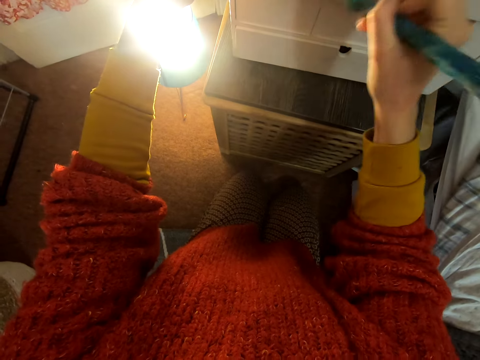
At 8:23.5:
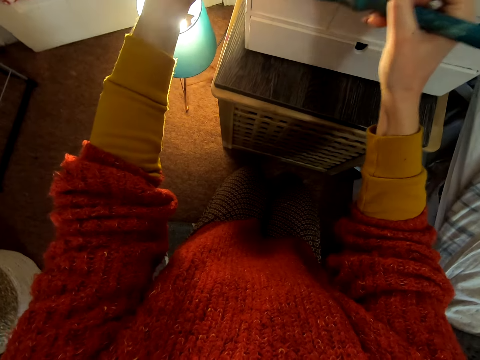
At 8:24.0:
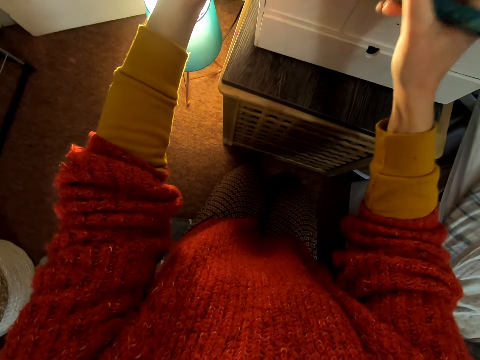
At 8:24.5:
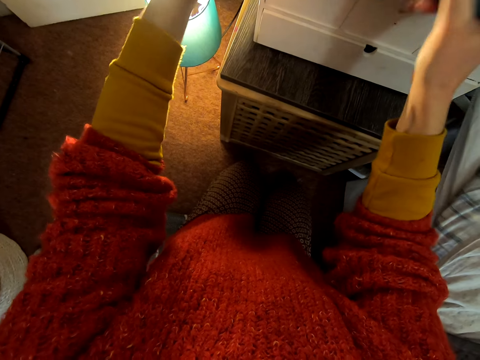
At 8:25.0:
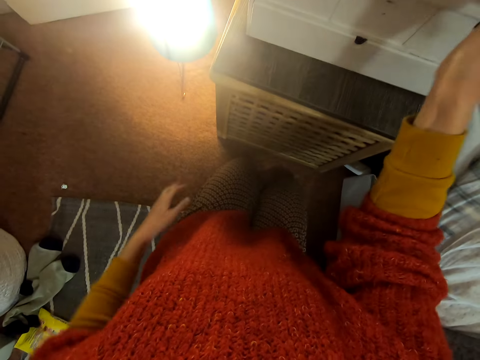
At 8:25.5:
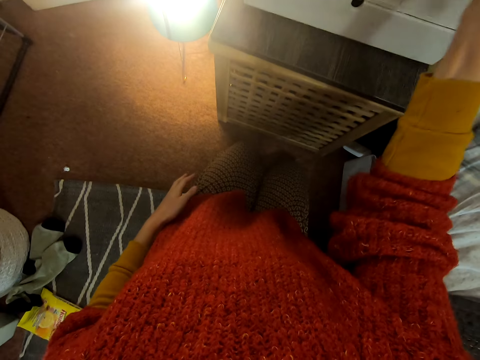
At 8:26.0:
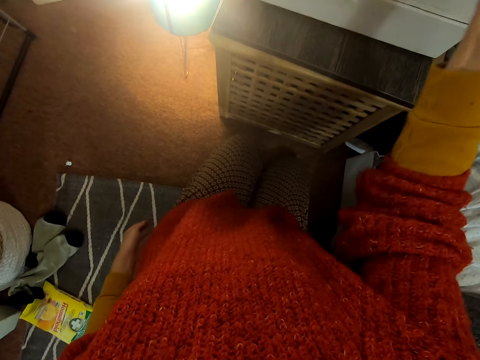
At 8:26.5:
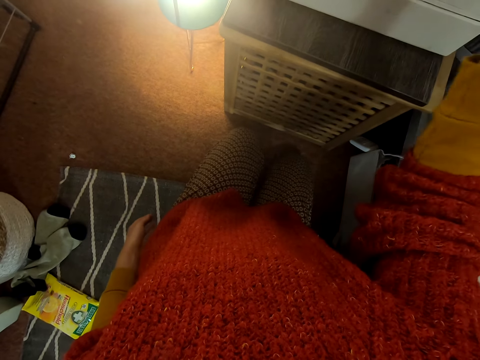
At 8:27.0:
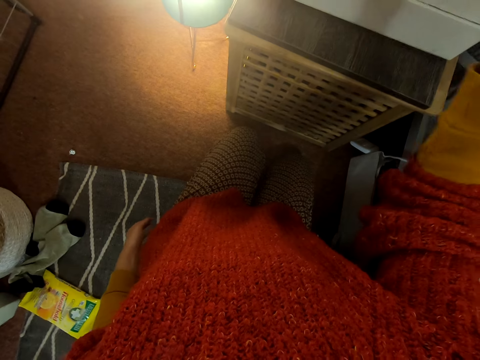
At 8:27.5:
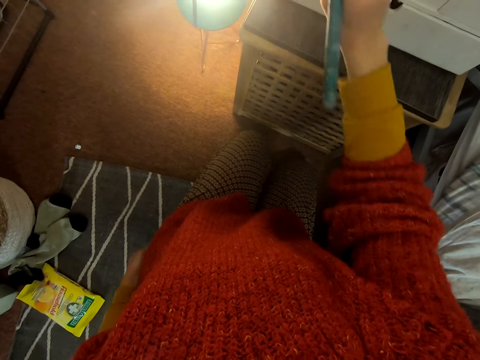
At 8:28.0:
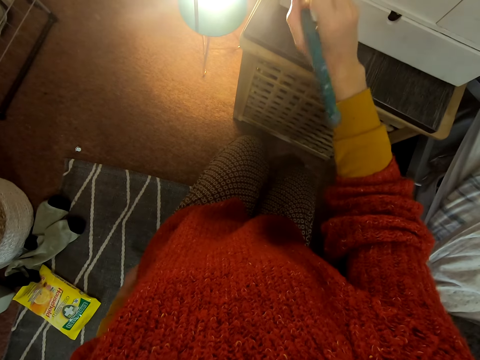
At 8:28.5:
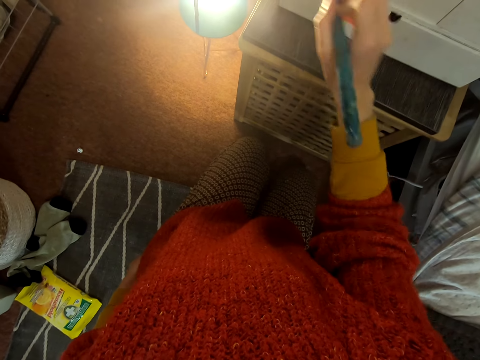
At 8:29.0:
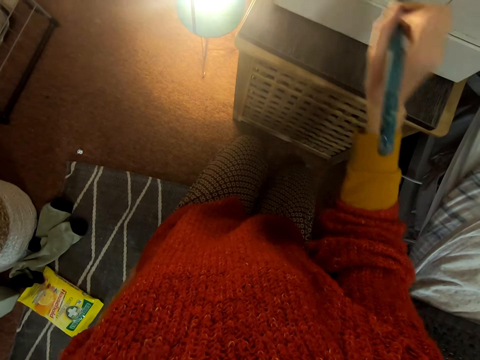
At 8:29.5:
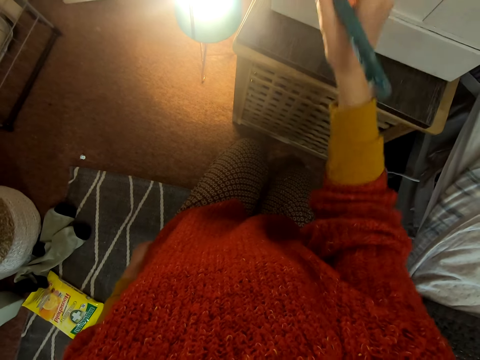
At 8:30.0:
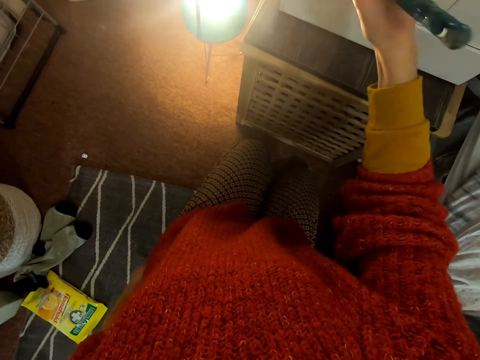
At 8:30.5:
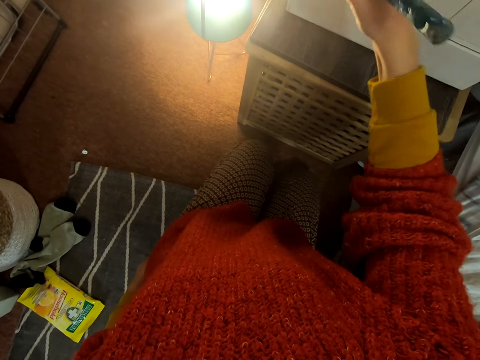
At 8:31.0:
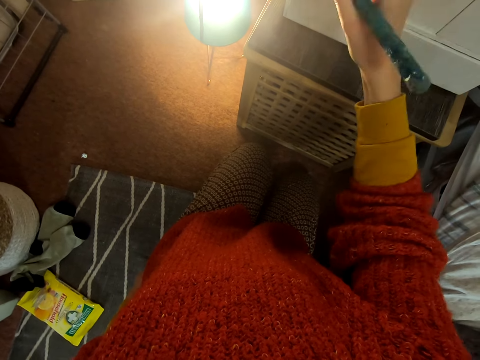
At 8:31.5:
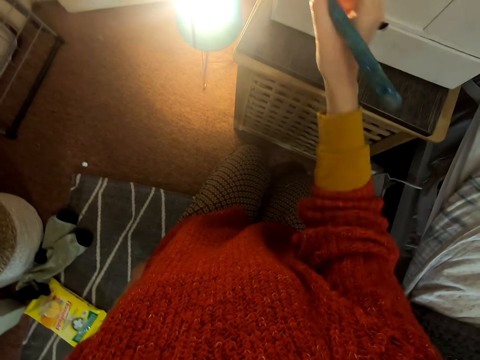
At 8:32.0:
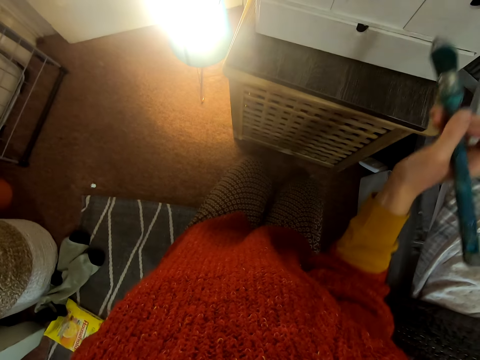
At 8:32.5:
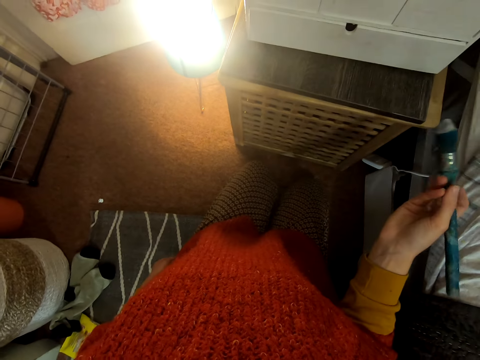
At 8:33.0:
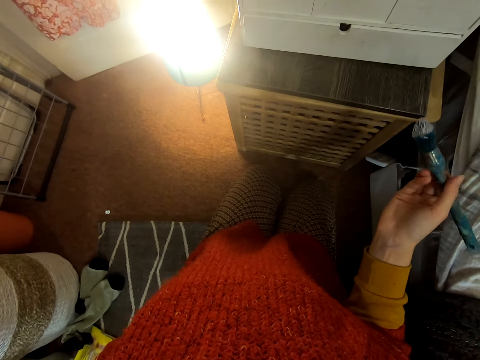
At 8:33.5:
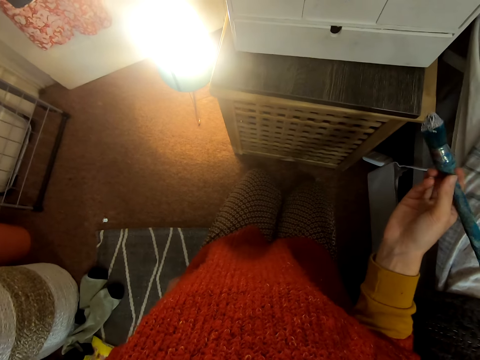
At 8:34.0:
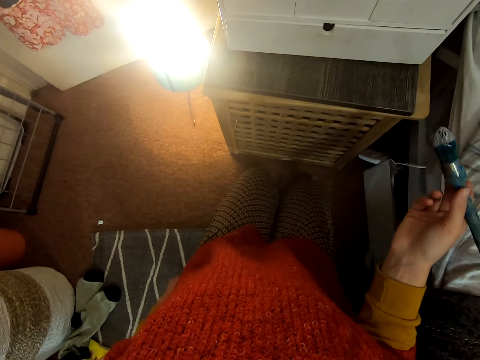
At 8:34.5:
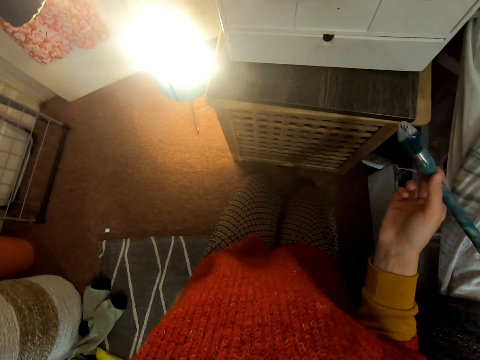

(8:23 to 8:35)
The camera wearer removes the hand from the drawer. They paint the drawer with the painting brush. They look at the painting brush. They stare at the cabinet.

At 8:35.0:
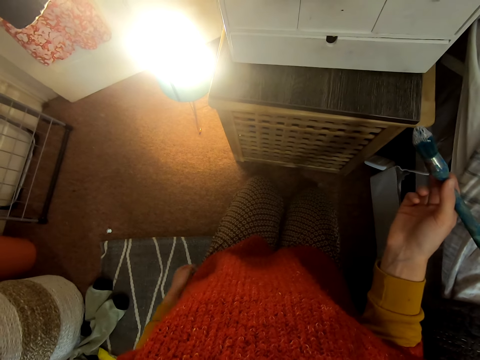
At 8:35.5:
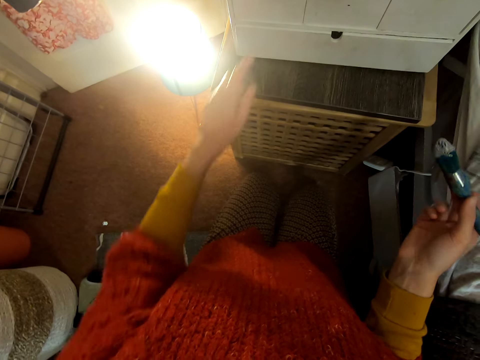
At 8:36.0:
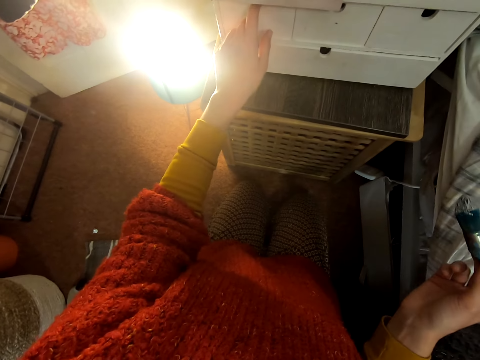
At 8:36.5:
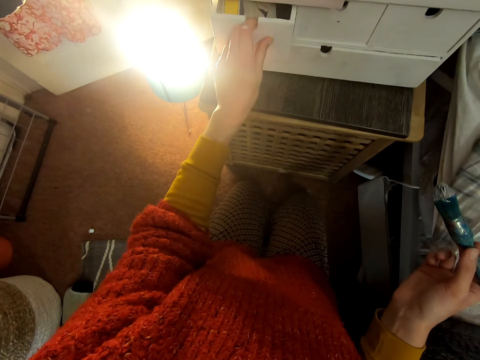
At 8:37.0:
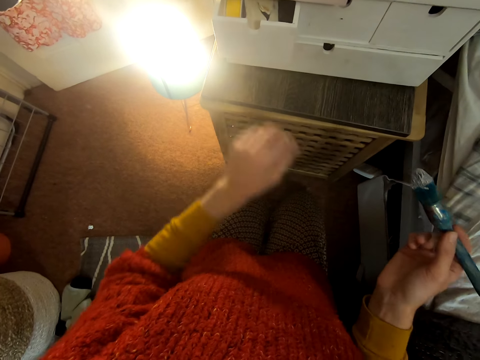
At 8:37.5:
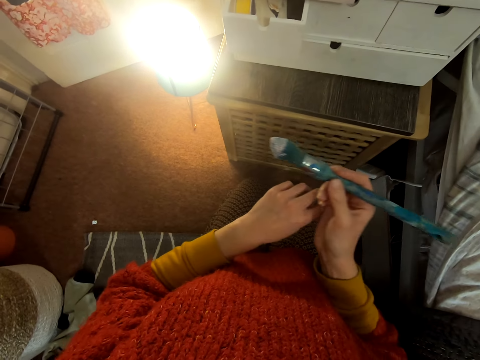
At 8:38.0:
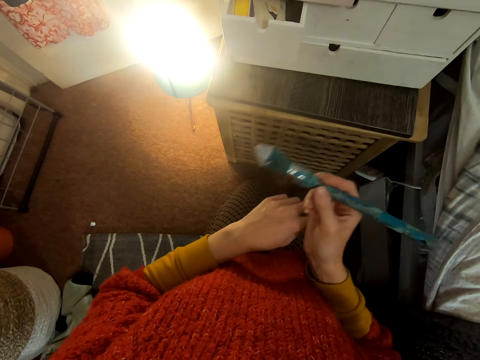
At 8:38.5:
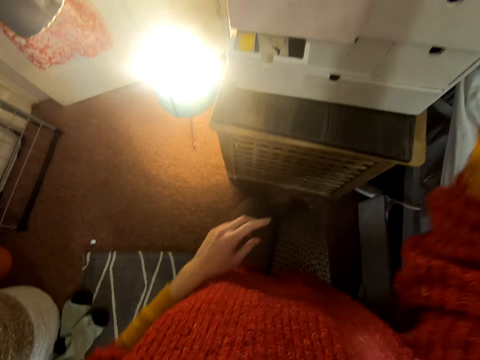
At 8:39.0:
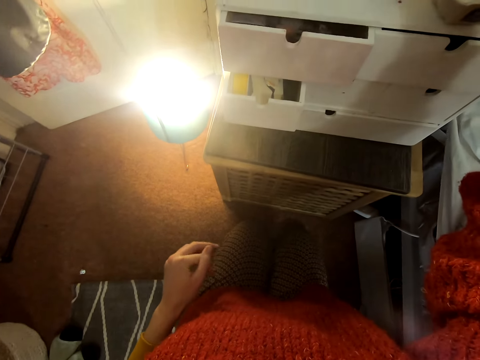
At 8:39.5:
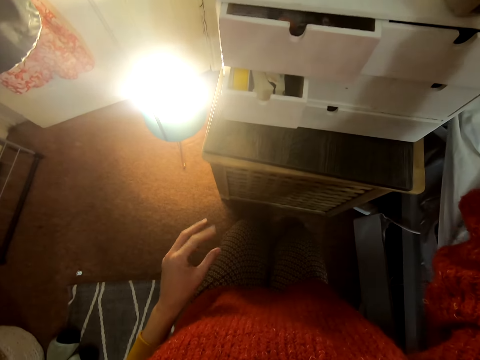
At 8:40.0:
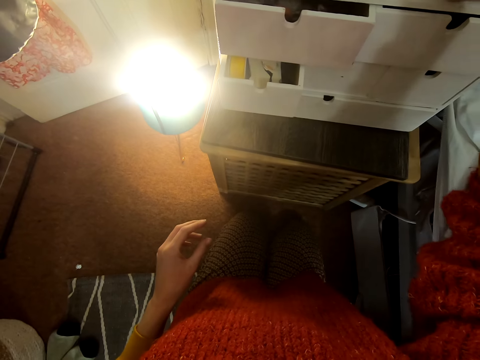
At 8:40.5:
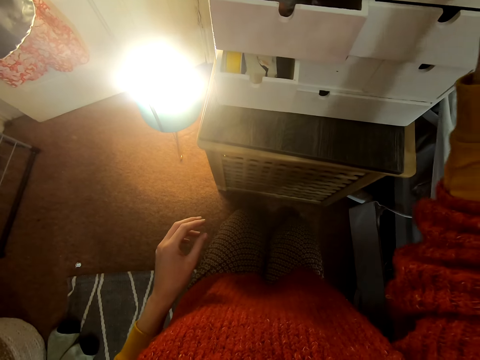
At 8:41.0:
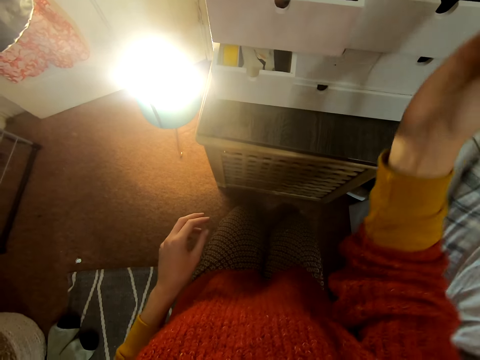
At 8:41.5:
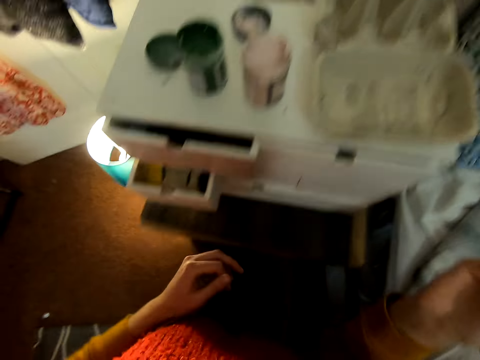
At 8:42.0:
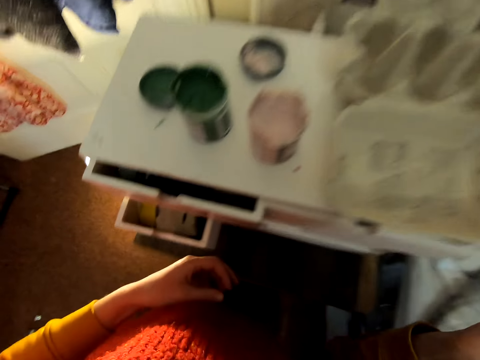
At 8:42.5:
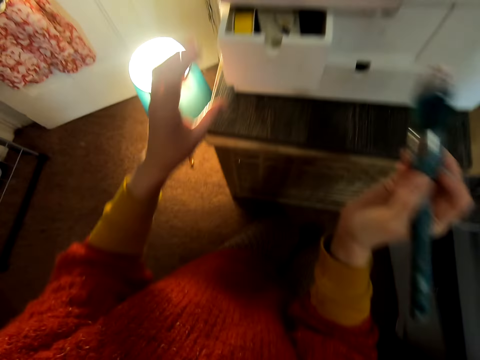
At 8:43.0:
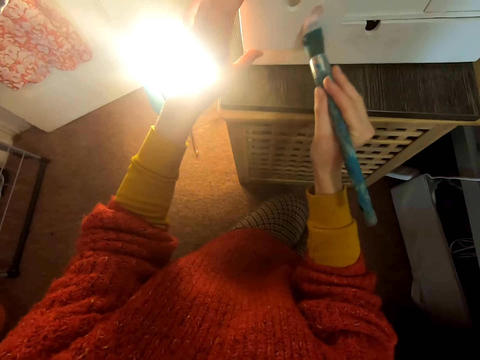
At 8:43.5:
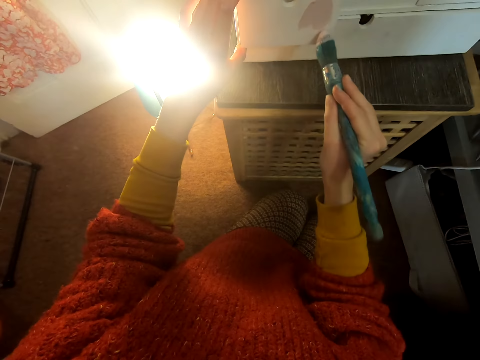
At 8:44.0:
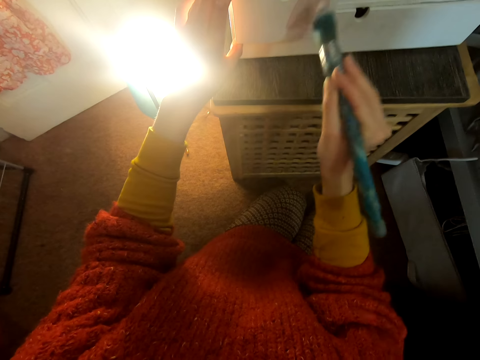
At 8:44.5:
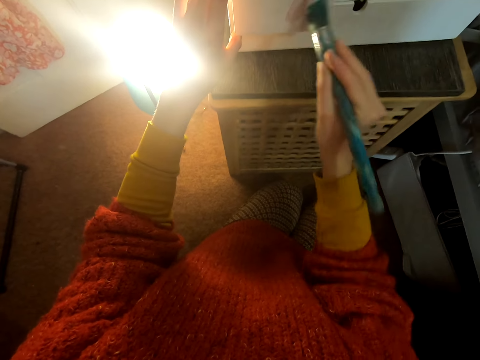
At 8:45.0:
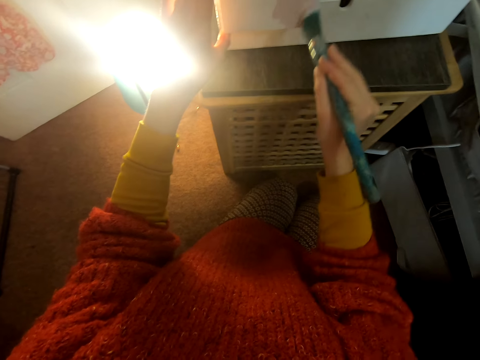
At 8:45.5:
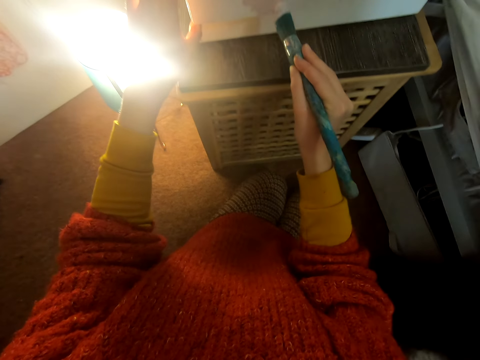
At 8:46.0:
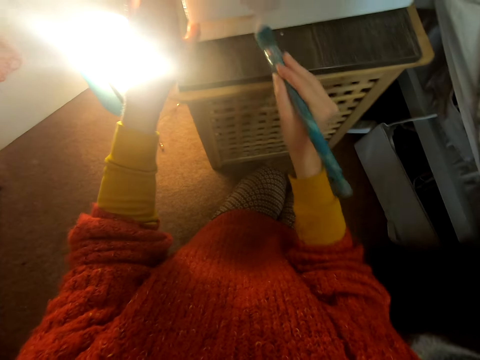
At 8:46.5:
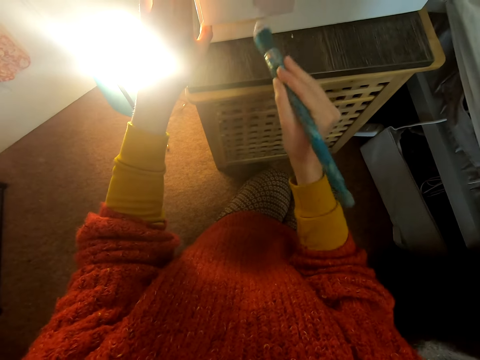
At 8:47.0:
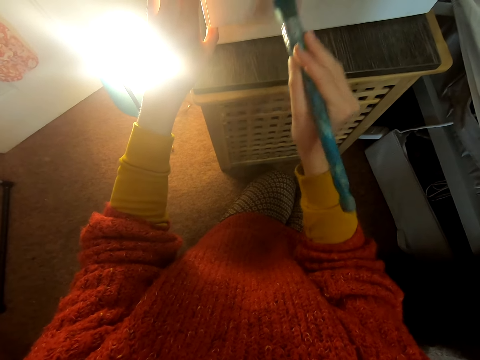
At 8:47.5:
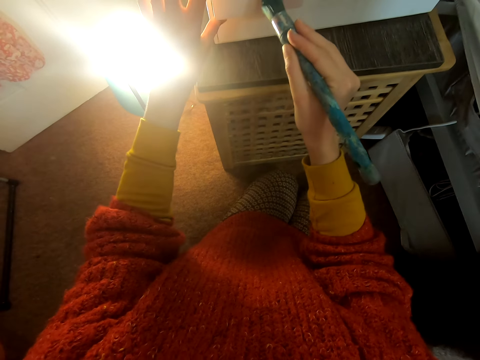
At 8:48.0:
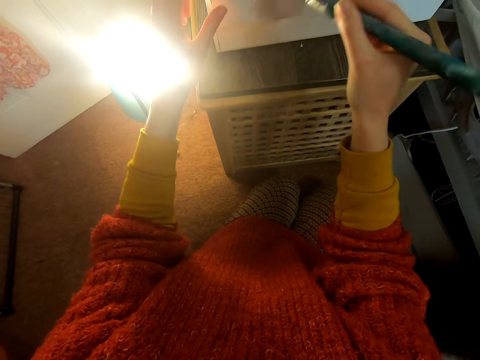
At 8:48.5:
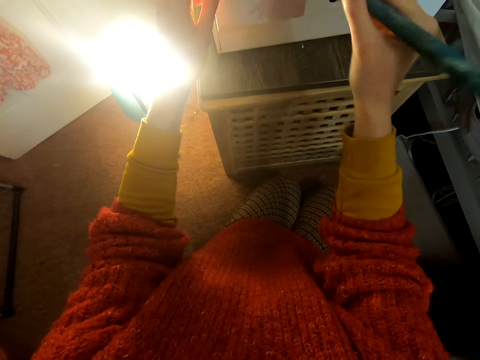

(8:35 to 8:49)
The camera wearer opens the drawer with the hand. They scratch the hand. They do something with the painting brush. They look around the house. They place the hand on the drawers. They paint the drawer with the painting brush.
